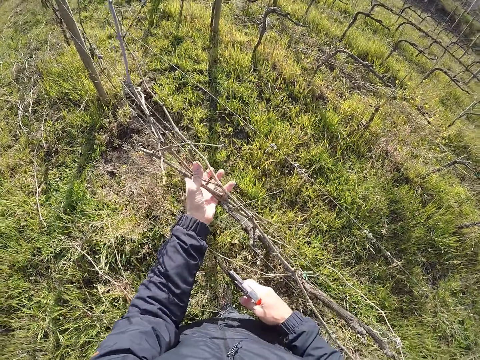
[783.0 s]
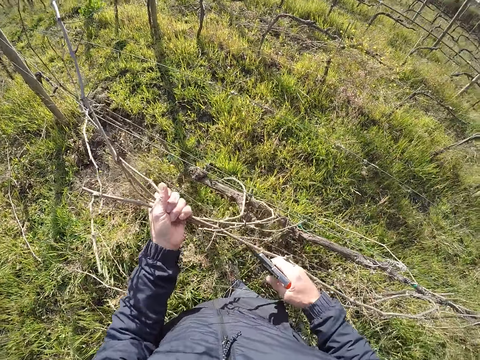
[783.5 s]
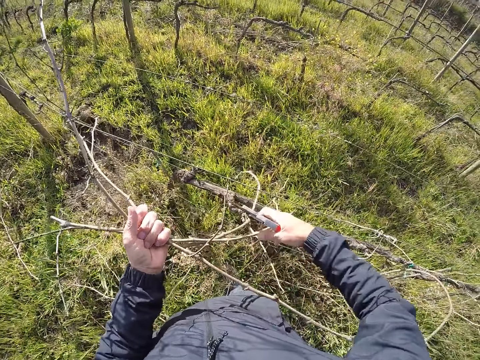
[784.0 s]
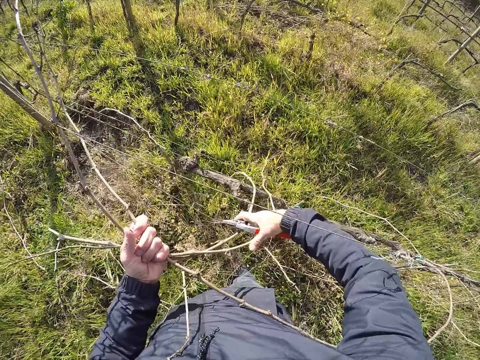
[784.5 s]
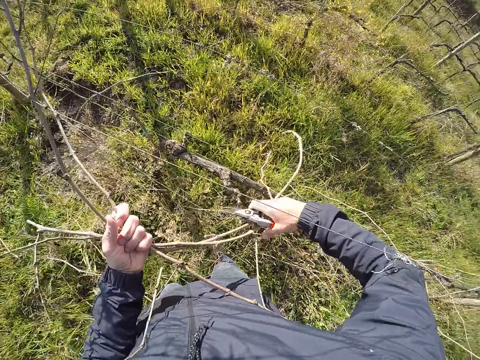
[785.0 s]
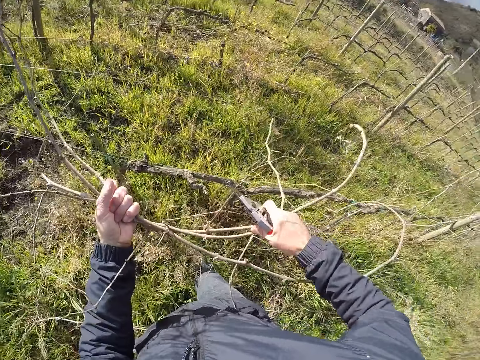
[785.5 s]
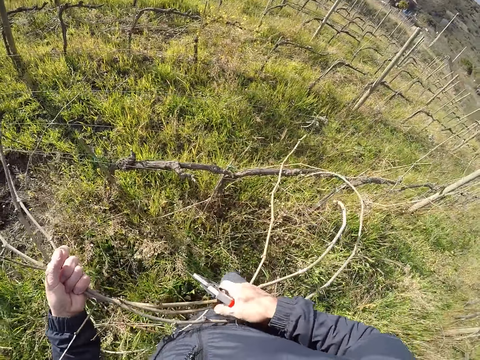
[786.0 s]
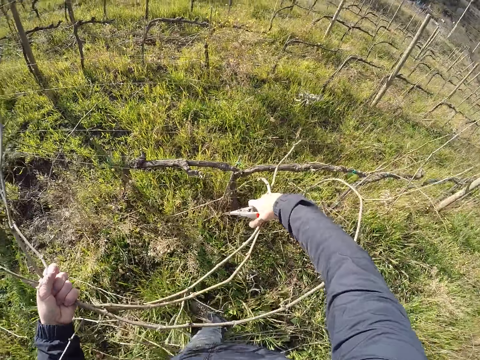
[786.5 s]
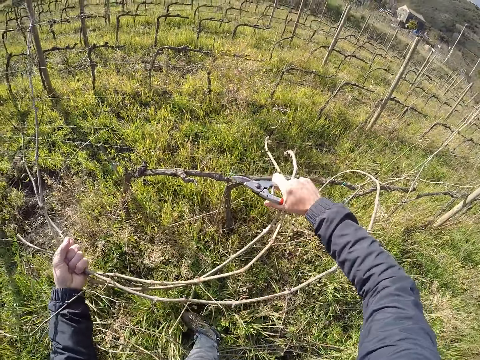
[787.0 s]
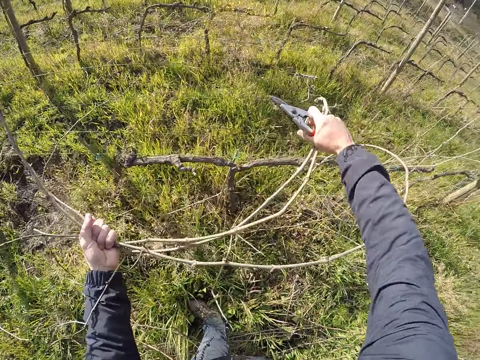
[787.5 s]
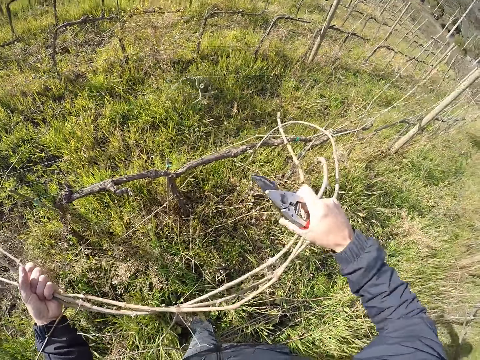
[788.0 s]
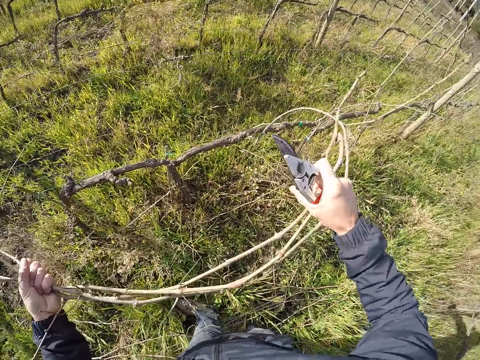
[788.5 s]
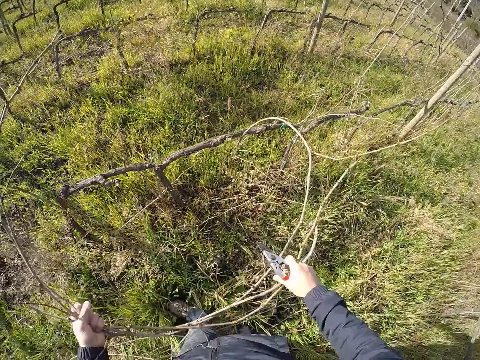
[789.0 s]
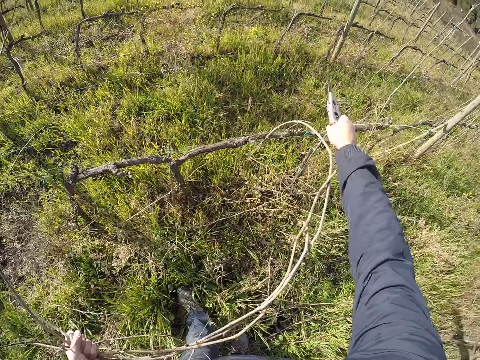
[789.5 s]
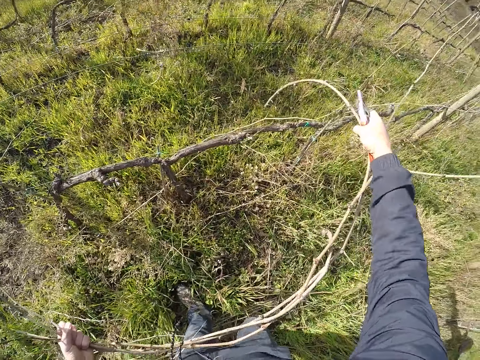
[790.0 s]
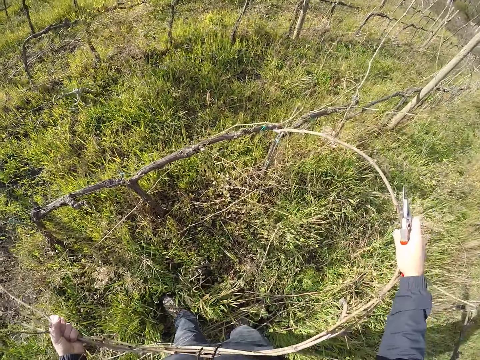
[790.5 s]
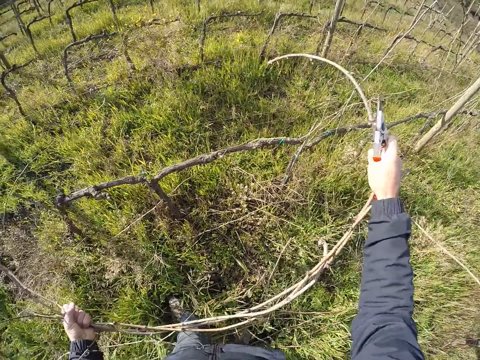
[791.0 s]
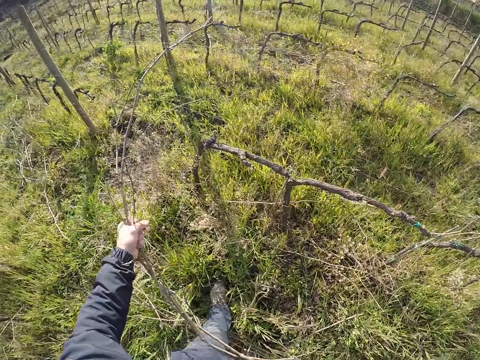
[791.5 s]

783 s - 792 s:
The camera wearer picks a bunch of twigs from the barb wire with his left hand. He removes the bunch of twigs from the barb wire with both hands.

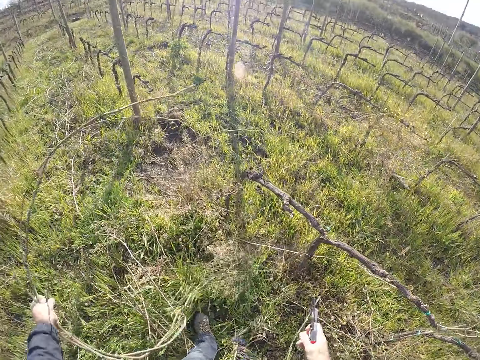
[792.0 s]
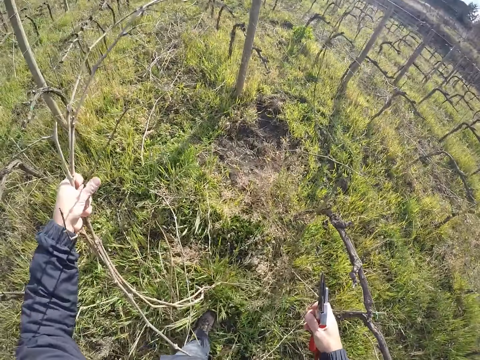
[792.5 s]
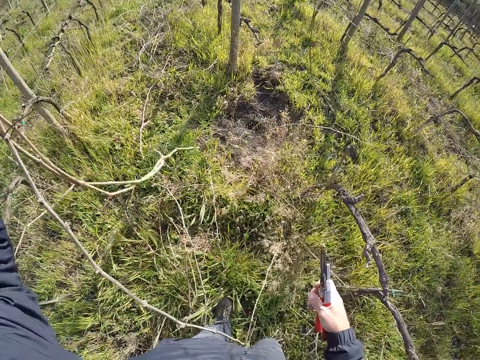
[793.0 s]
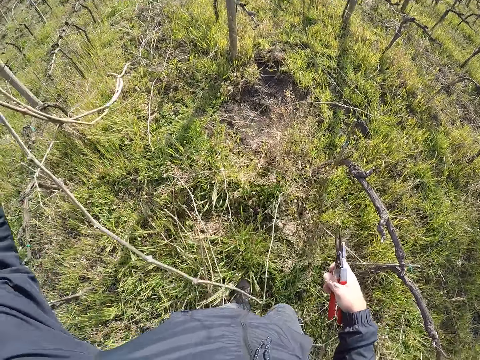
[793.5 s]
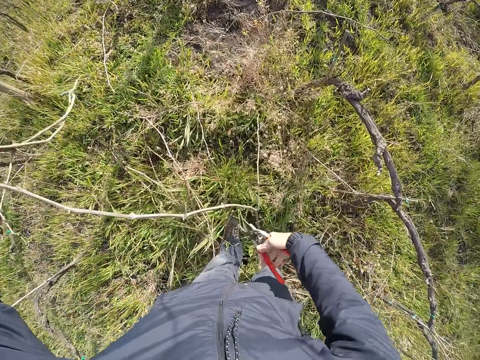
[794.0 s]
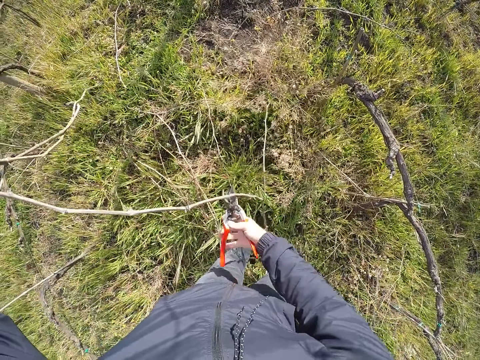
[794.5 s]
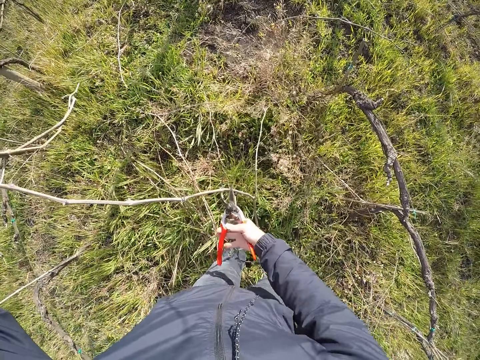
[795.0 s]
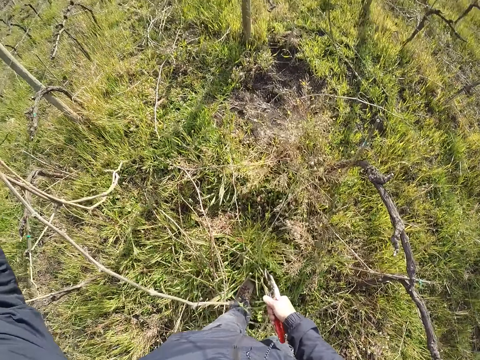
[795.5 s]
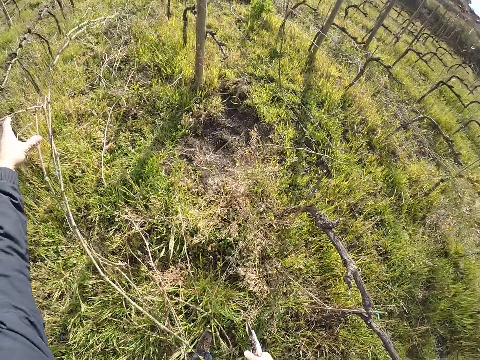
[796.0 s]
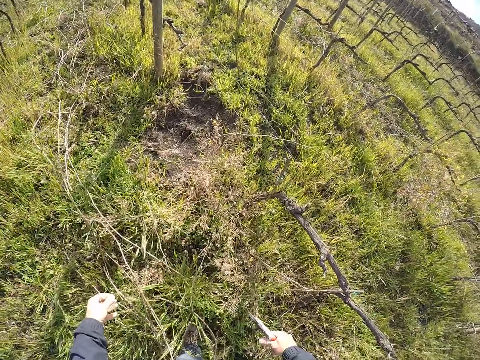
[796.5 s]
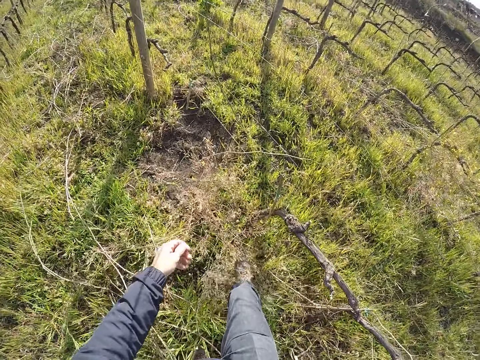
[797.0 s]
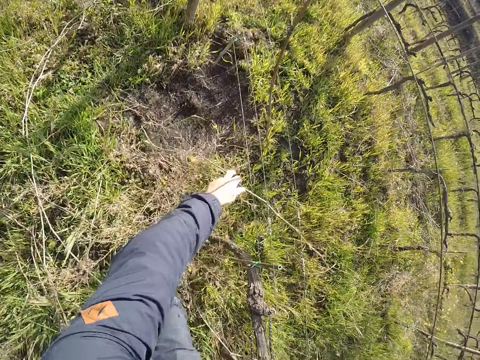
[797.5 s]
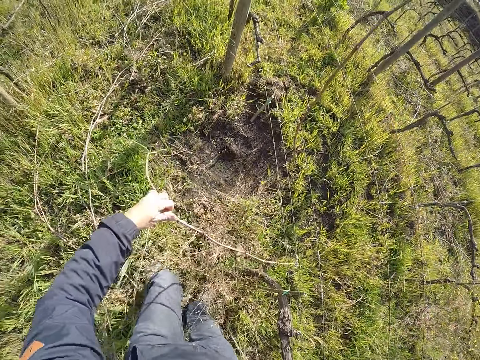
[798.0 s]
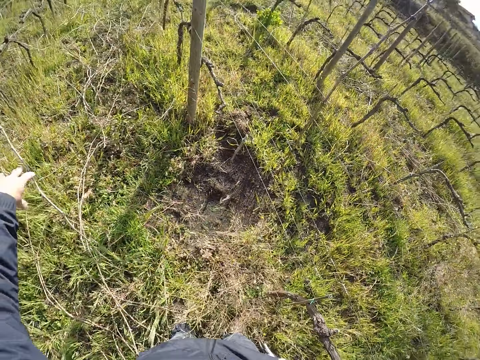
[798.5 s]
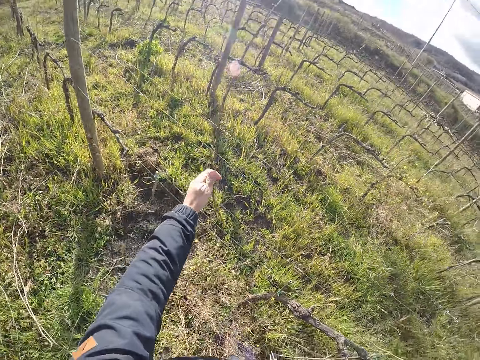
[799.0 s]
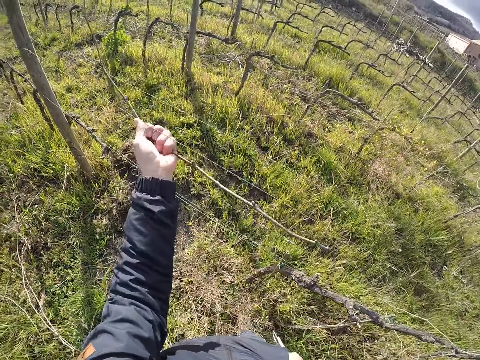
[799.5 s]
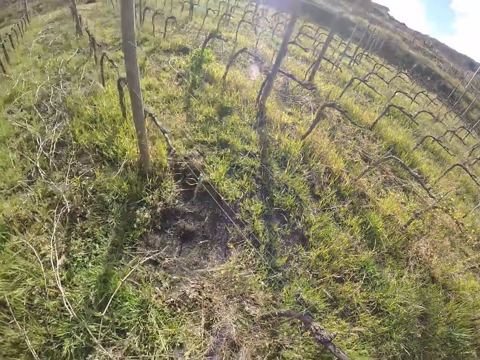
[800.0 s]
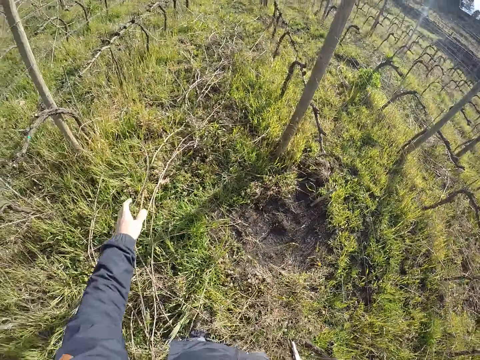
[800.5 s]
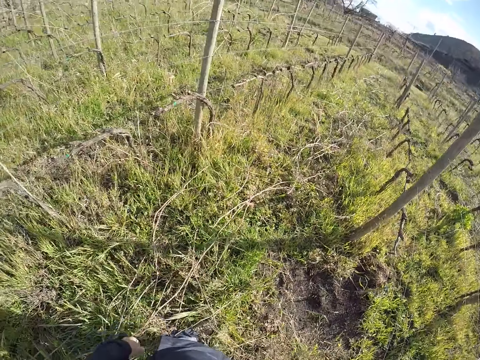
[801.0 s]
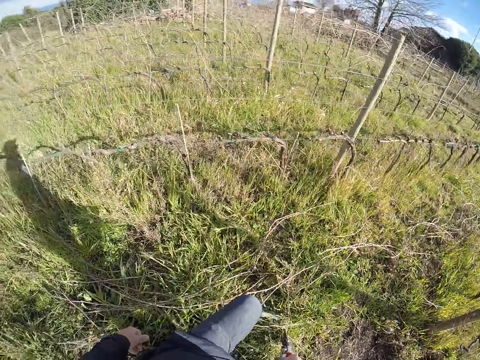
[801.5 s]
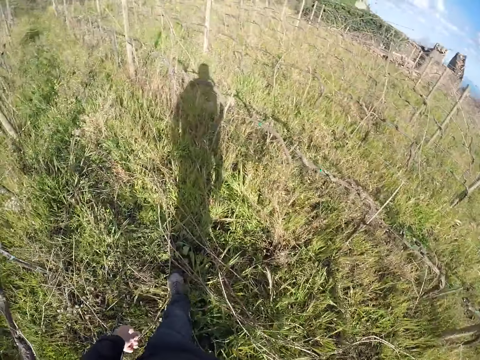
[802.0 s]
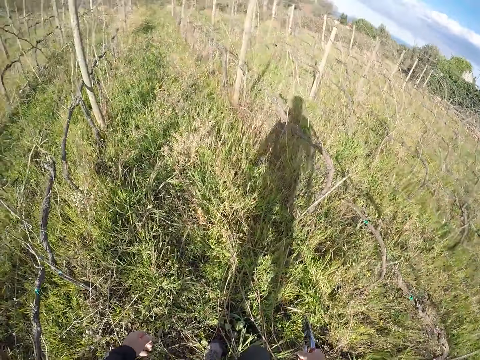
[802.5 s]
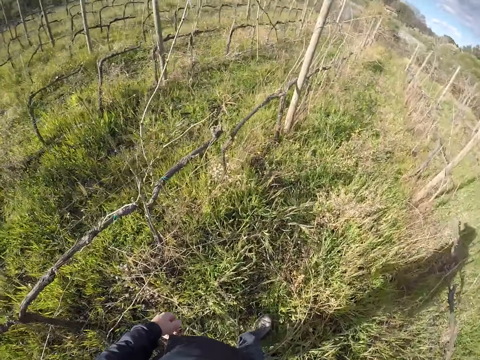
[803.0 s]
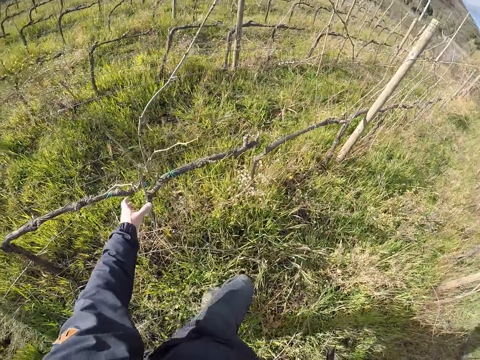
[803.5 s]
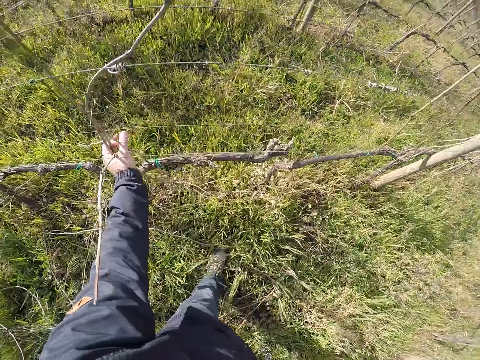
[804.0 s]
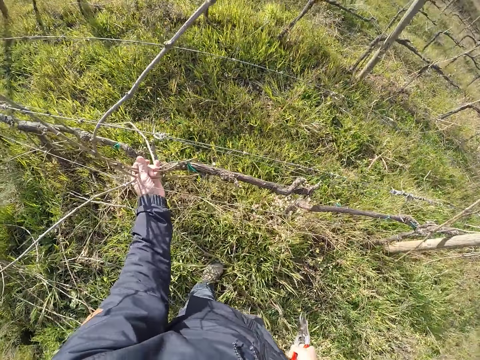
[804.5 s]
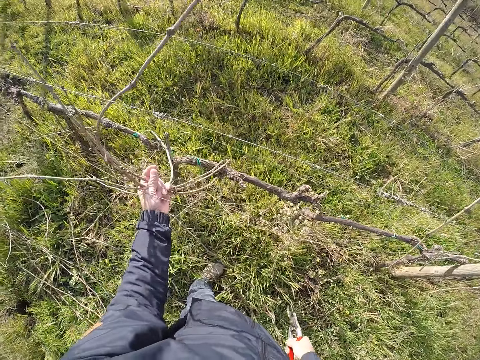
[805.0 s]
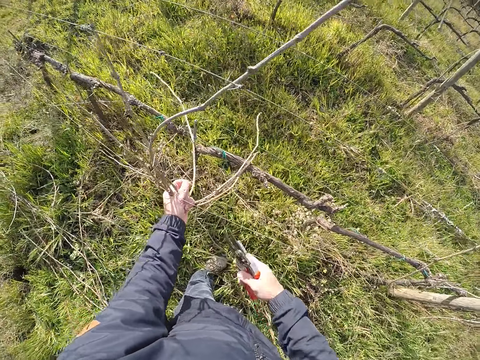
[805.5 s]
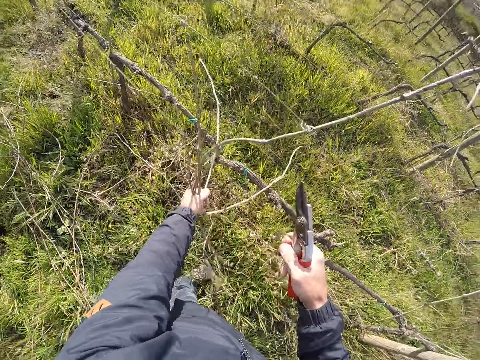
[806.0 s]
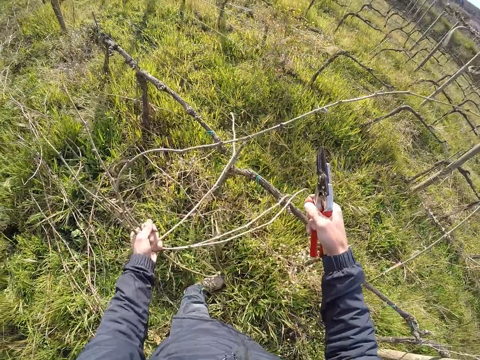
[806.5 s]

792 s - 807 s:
The camera wearer cuts the bunch of twigs or stems with the pair of secateurs with his right hand. He drops the bunch of twigs on the floor with his left hand. He picks a twig from the barb wire with his left hand. He drops the twig on the floor with his left hand. He moves the stems. He picks a twig from the barb wire with his left hand. He drops the twig on the floor with his left hand. He walks around. He picks a bunch of twigs from the barb wire with his left hand. He cuts the bunch of twigs with the pair of secateurs with his right hand.

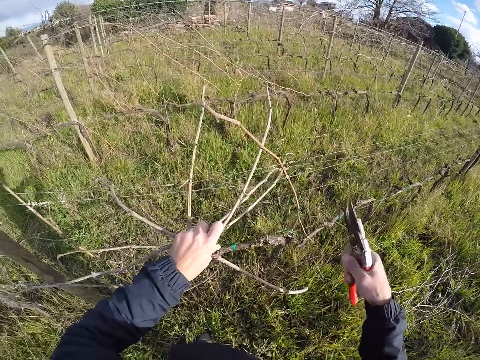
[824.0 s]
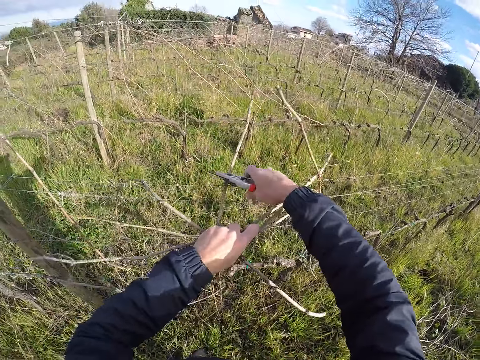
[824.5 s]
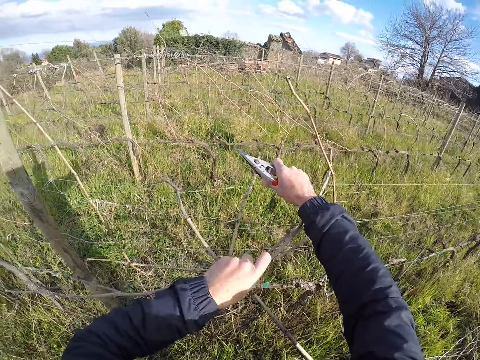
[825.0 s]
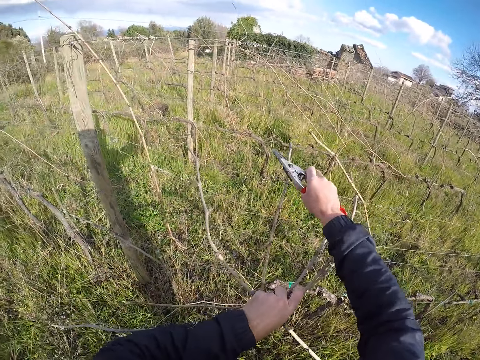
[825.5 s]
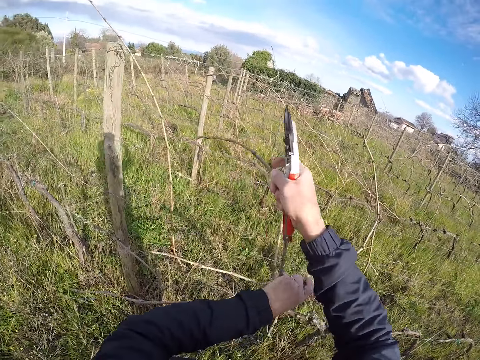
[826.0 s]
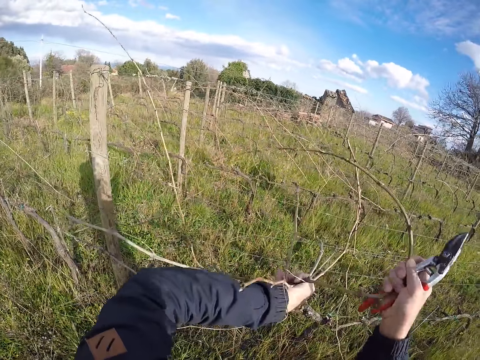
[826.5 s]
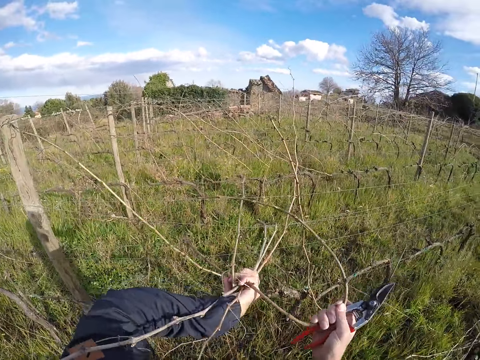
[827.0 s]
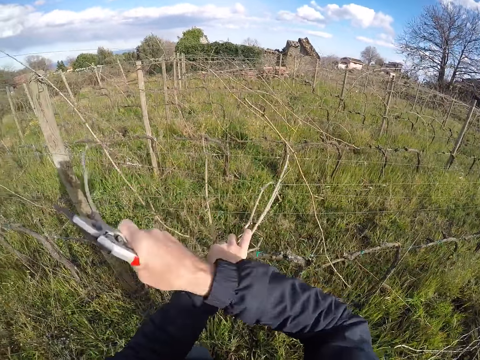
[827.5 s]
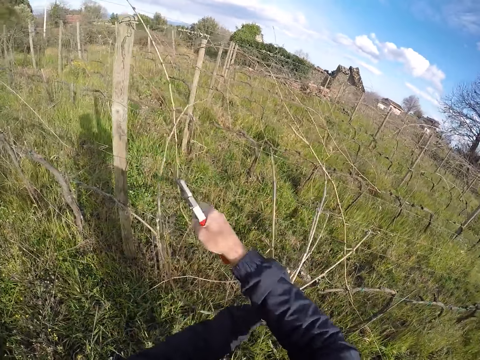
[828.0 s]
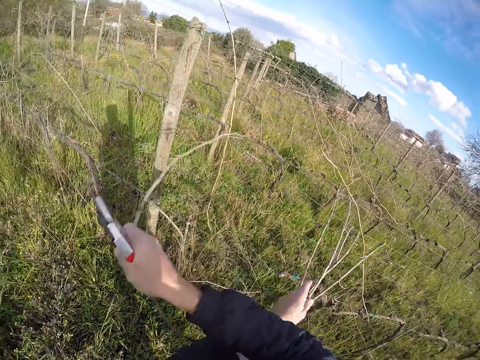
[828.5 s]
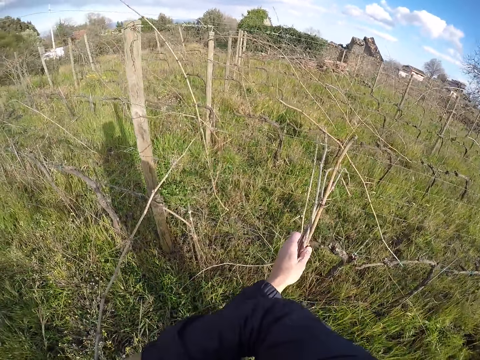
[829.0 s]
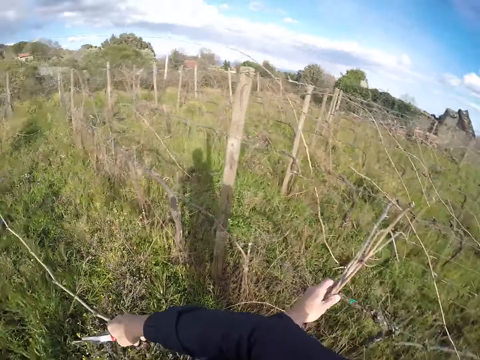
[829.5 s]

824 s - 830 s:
The camera wearer pulls a branch from the barbed wire fence with his right hand.
